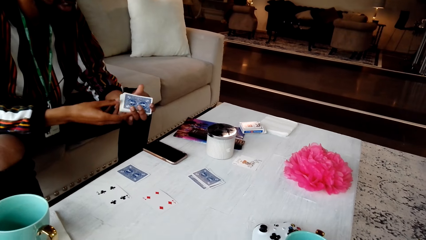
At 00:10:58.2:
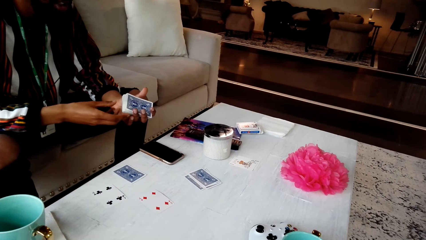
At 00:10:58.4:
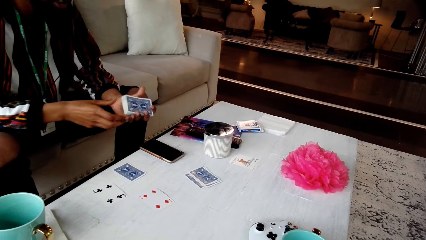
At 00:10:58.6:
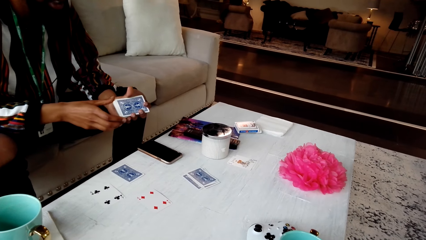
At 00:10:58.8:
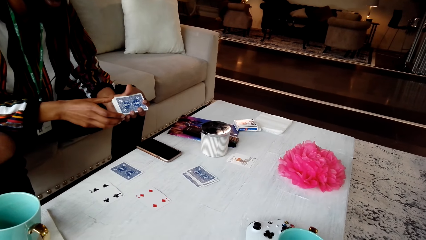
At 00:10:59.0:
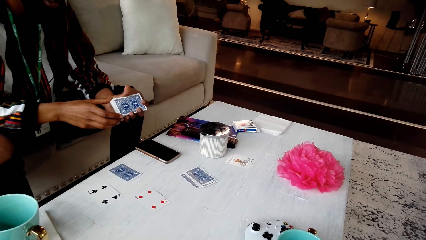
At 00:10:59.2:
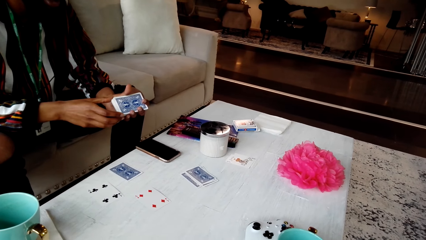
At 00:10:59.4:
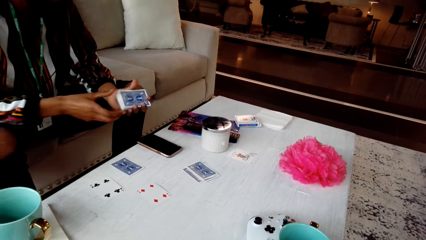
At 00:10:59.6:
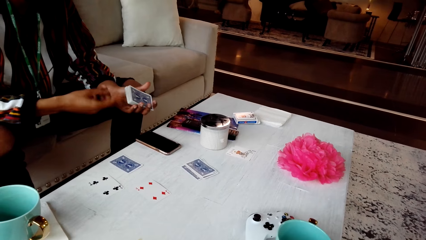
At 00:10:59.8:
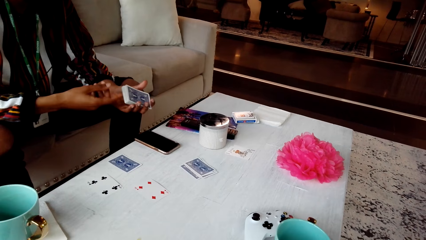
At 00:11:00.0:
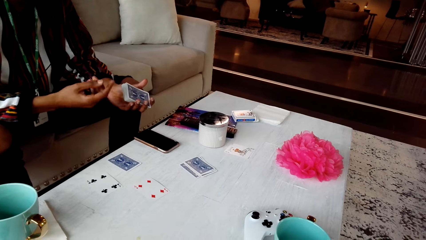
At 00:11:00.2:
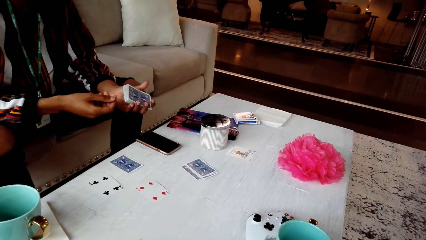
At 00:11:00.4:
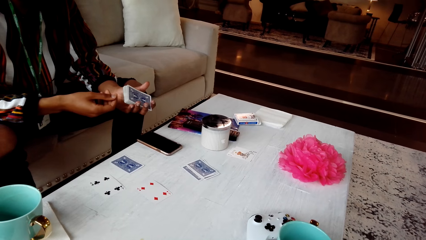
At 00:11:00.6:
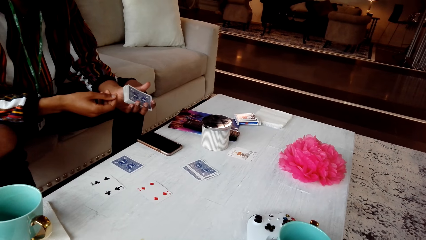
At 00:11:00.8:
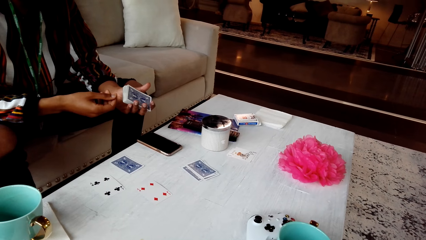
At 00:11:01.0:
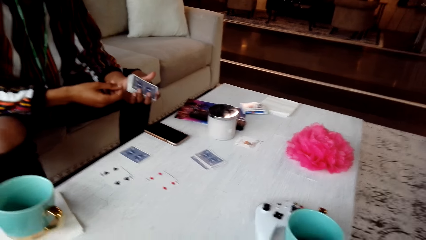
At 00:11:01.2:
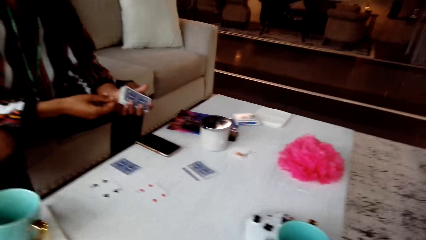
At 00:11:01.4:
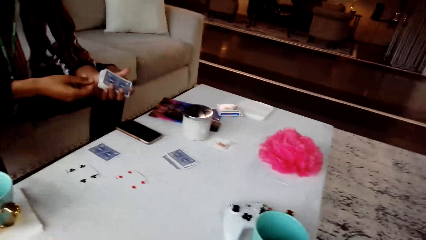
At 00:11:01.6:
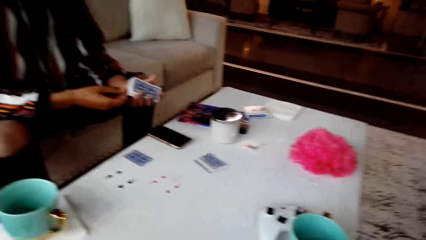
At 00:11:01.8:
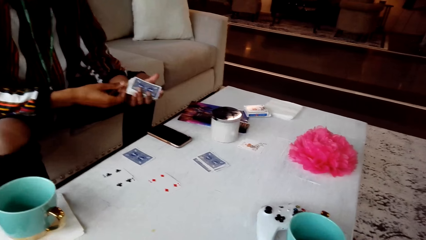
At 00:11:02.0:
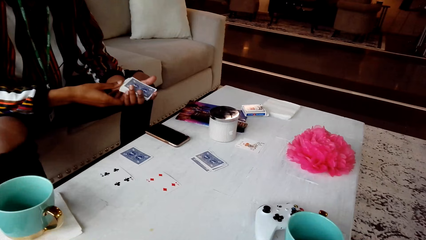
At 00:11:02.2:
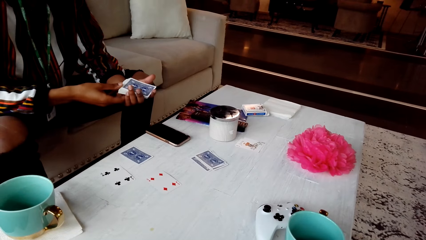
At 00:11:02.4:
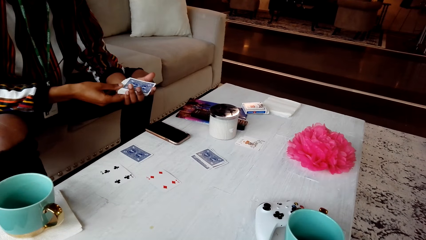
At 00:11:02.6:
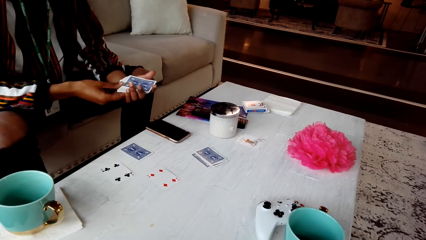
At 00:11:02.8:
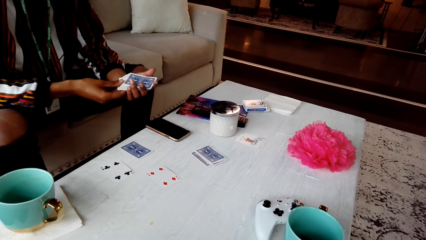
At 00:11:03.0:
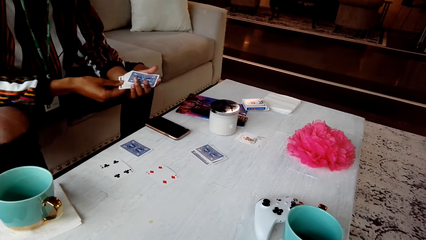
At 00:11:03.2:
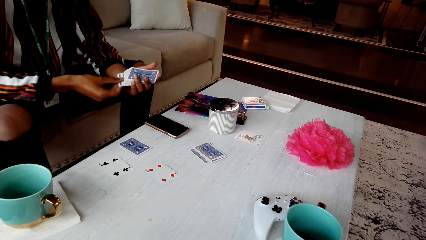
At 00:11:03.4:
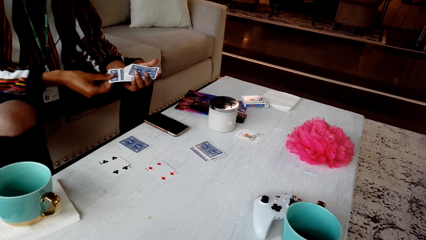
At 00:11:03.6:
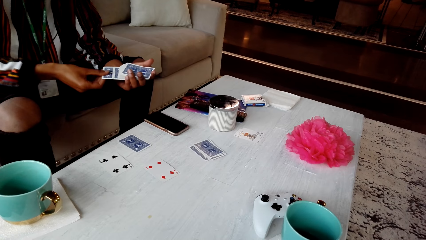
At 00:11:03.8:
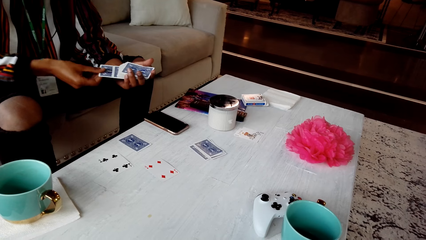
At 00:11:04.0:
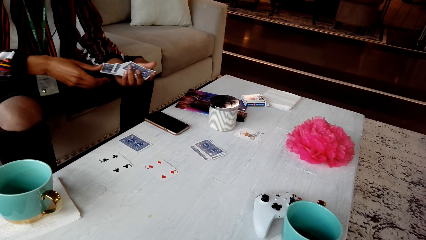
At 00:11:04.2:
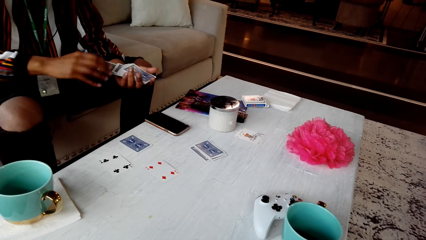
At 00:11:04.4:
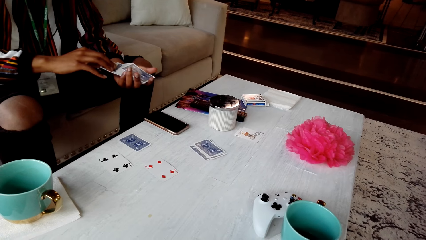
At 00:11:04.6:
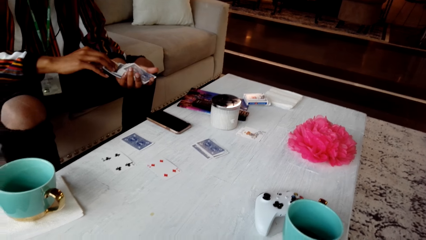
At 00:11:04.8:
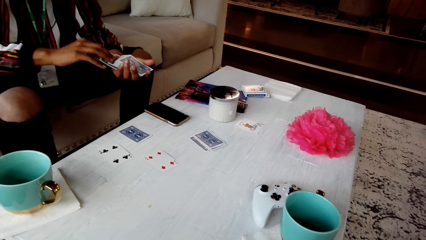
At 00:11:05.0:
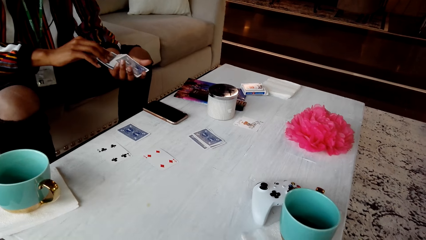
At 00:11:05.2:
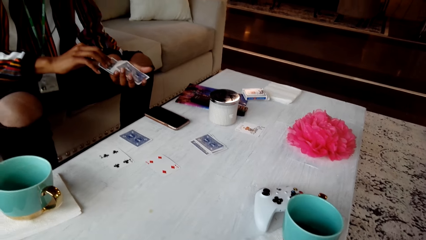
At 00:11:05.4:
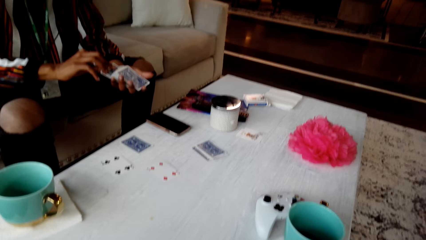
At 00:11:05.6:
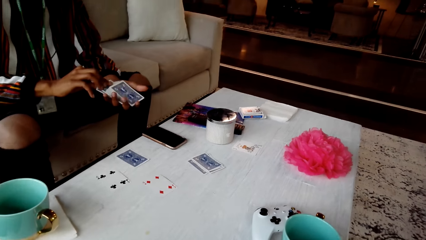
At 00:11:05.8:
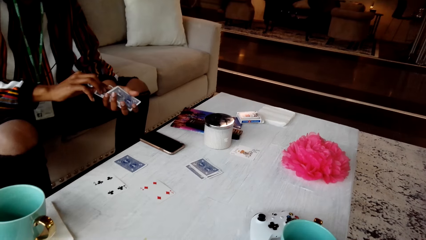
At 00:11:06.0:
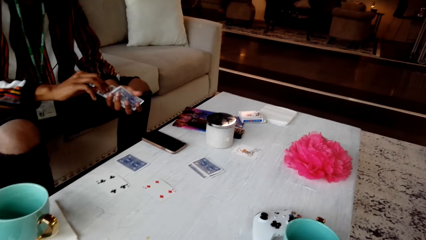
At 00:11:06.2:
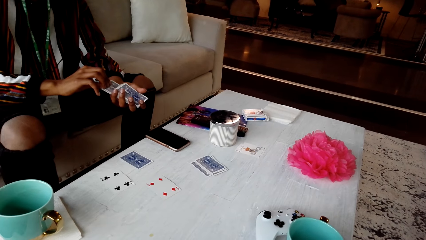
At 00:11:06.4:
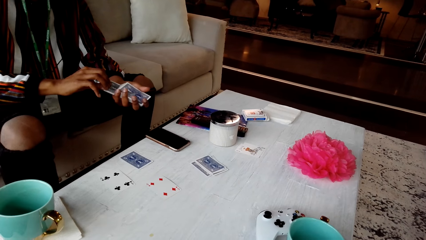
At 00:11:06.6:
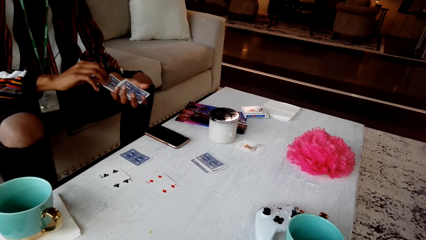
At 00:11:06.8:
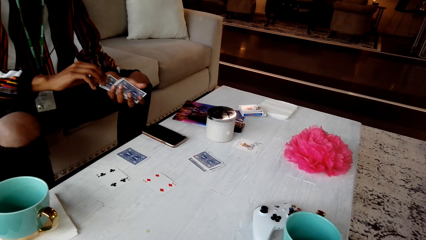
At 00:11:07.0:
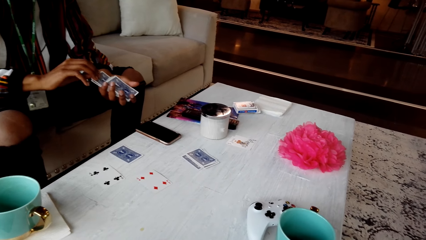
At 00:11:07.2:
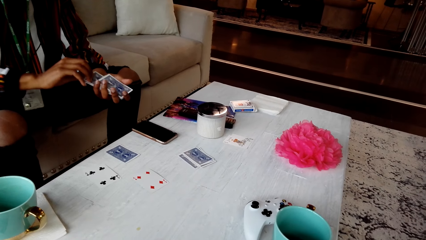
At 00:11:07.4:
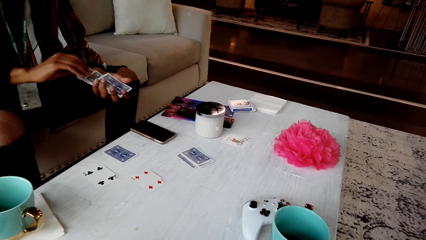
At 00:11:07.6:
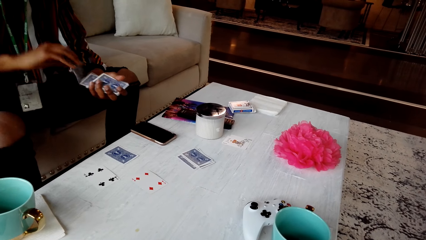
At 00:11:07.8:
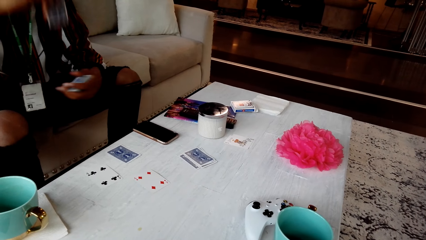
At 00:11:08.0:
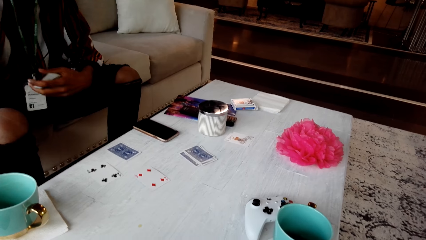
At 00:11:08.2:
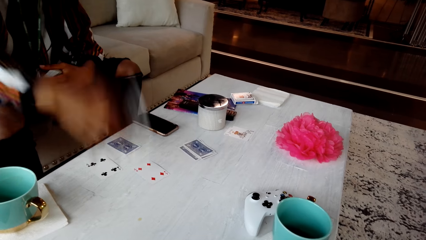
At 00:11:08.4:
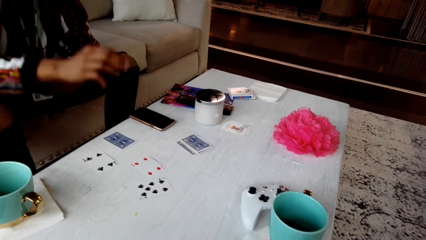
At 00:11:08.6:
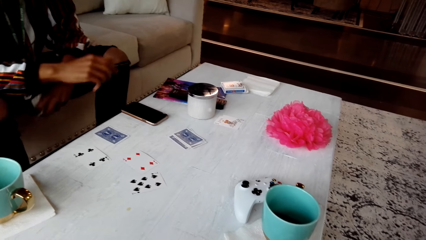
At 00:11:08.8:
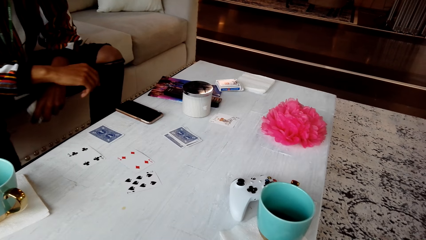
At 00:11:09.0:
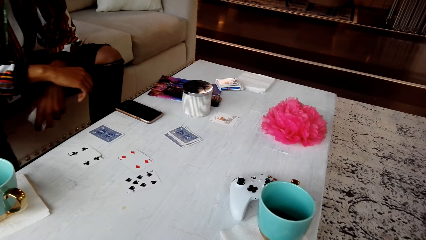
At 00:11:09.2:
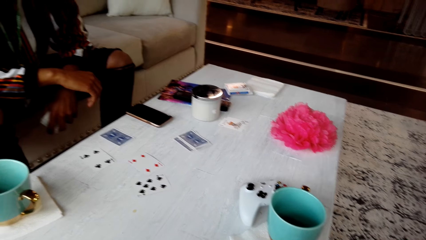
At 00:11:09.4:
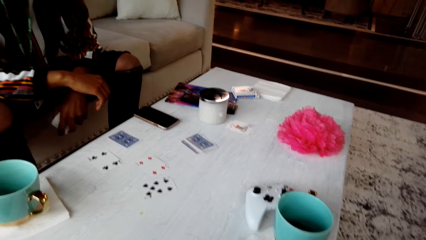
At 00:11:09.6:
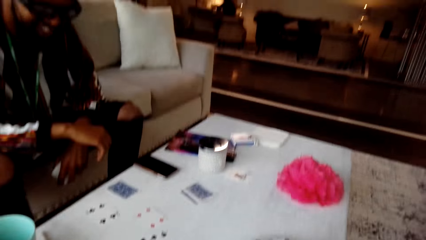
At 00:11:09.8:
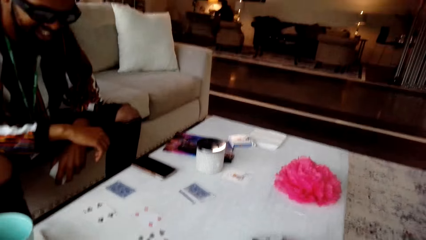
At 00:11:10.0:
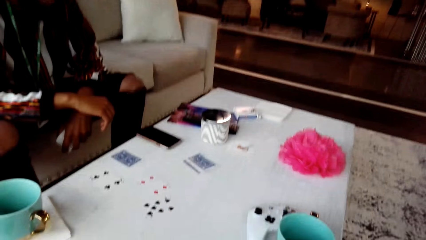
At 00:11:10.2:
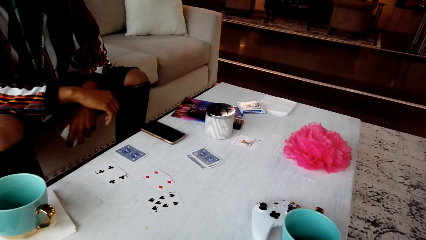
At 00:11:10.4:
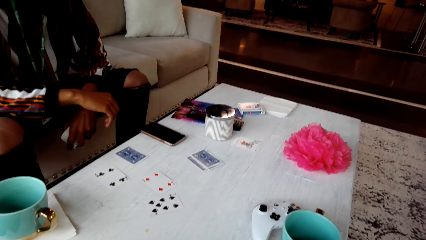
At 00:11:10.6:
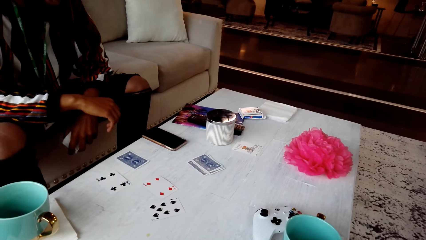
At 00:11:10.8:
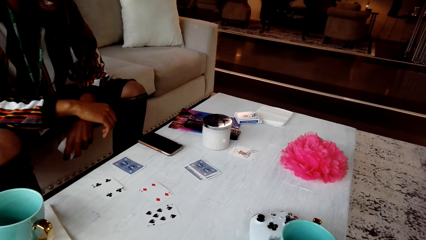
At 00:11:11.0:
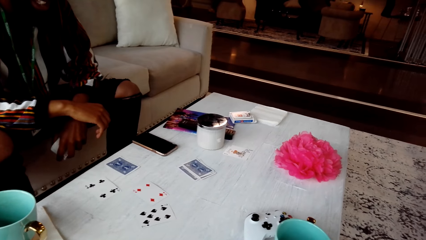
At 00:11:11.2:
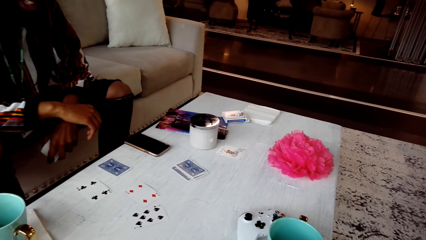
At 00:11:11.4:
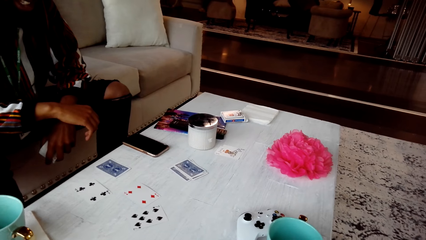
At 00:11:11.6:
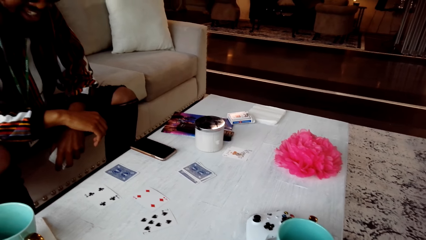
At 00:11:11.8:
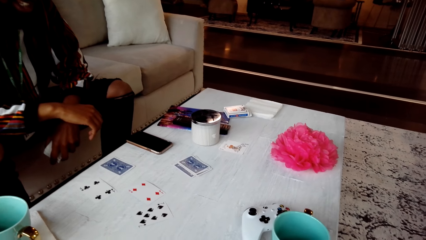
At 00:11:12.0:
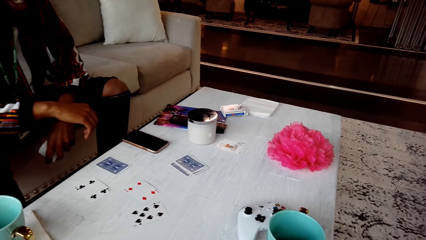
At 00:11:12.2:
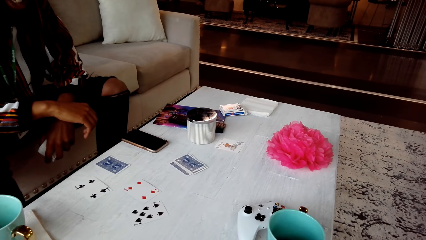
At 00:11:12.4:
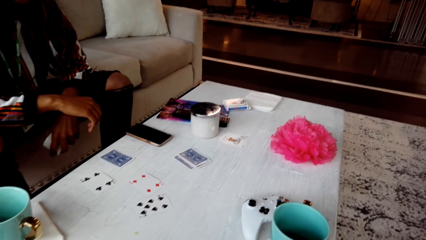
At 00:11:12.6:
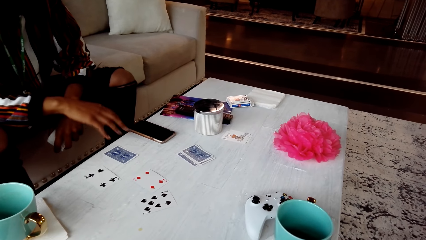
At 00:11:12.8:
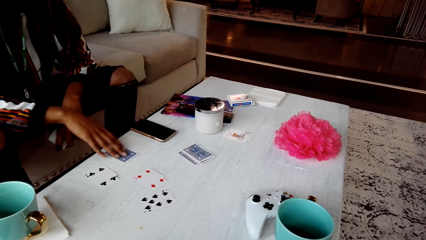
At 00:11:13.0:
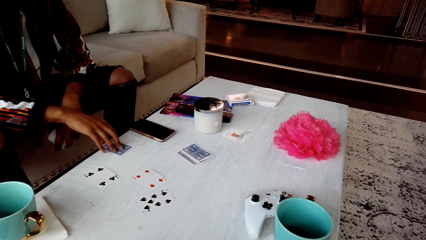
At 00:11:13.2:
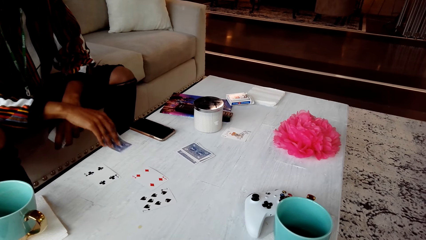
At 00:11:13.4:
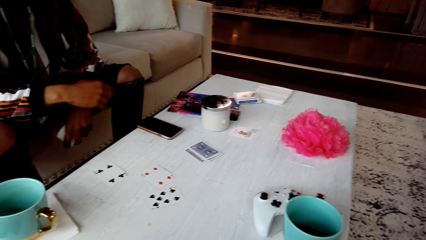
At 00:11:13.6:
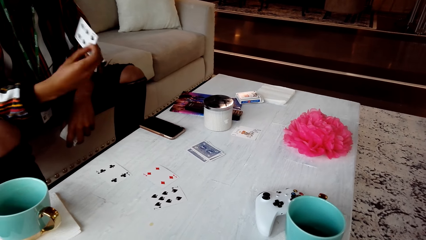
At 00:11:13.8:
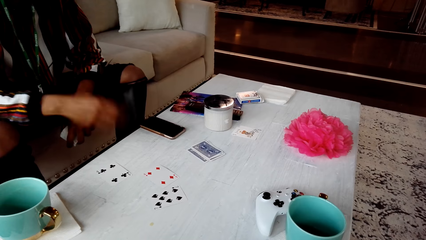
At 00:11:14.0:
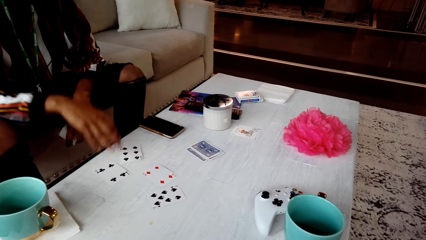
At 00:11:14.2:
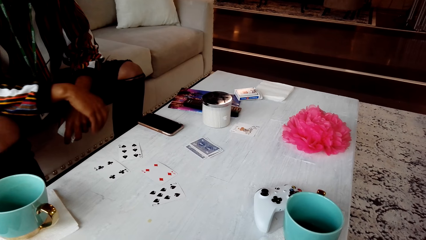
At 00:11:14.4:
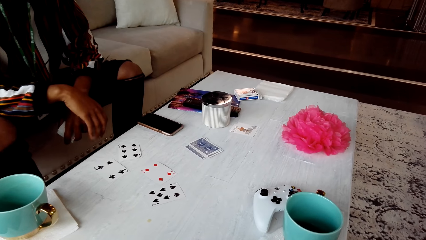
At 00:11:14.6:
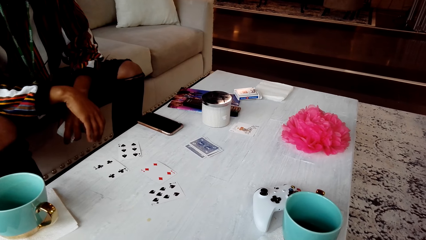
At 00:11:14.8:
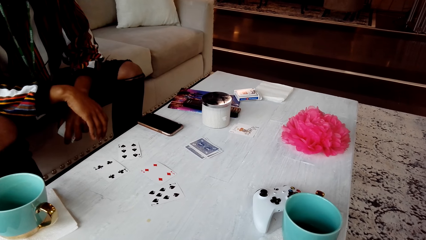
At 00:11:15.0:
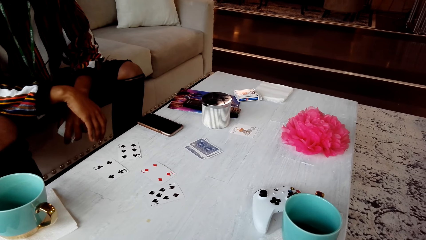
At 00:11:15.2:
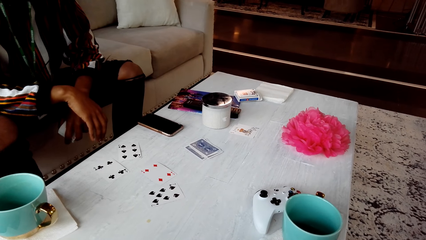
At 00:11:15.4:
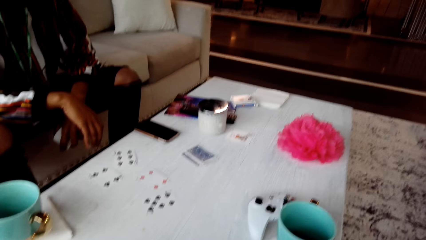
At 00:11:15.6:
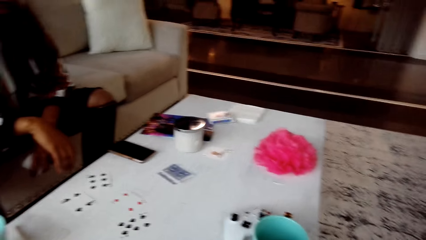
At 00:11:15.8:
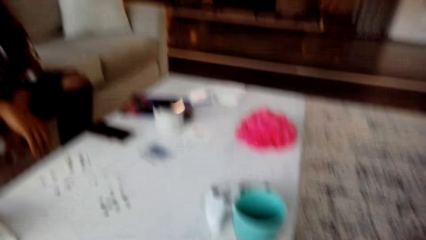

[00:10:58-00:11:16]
The camera wearer responds to the man. The man holds cards and shuffles the cards. He drops the card on the table. The camera wearer looks around the room and converses with the man. The man picks a card from the table and places the card on the table.
